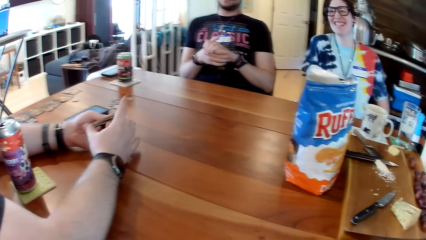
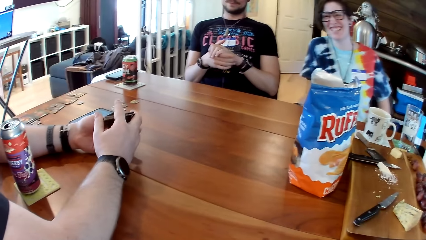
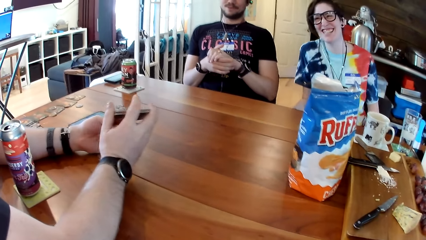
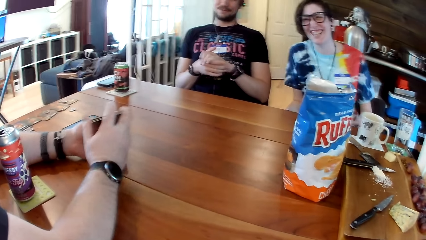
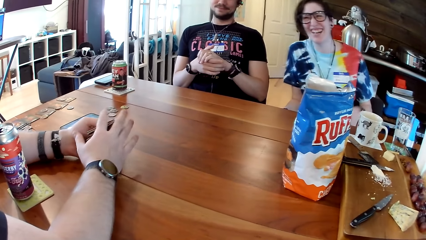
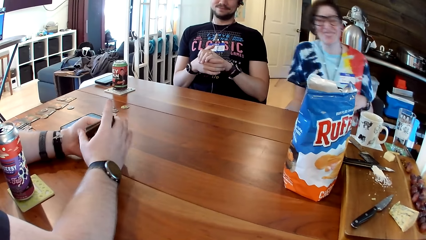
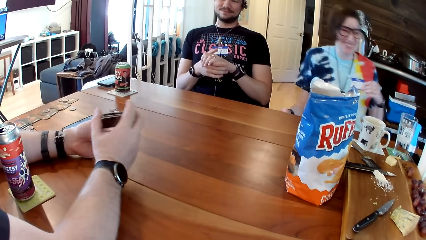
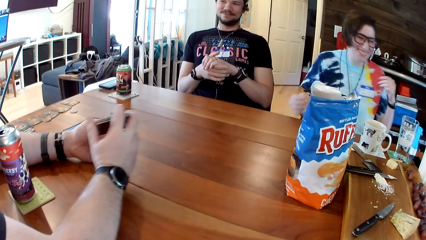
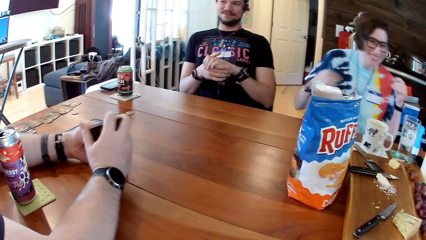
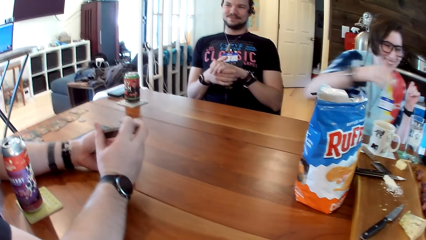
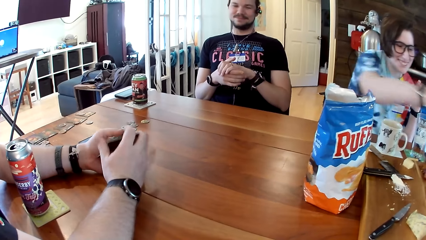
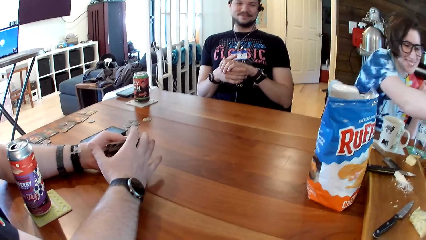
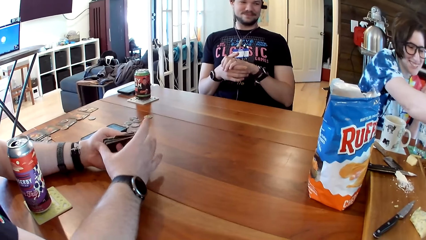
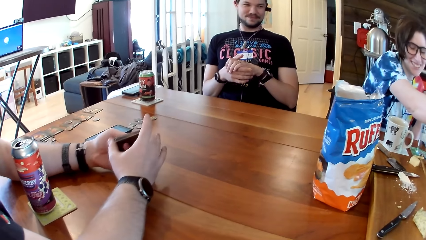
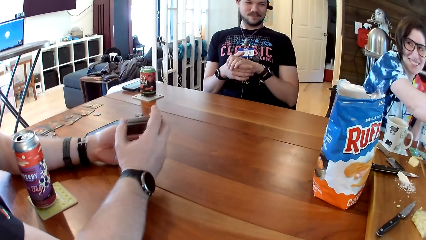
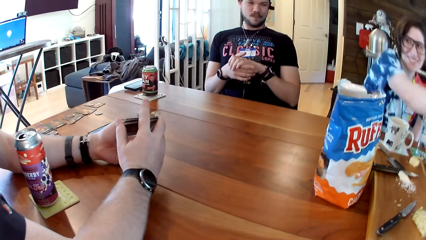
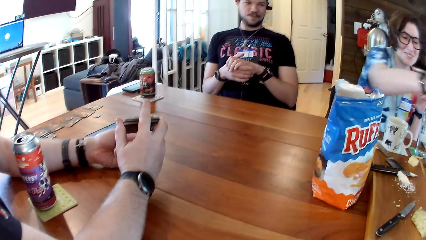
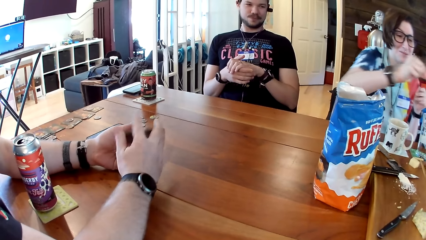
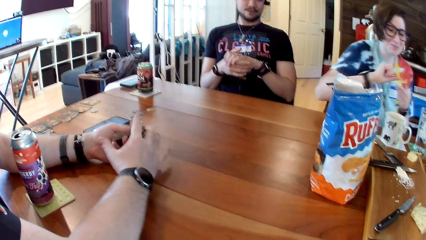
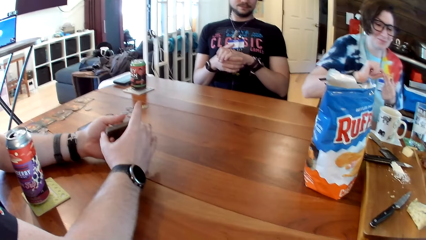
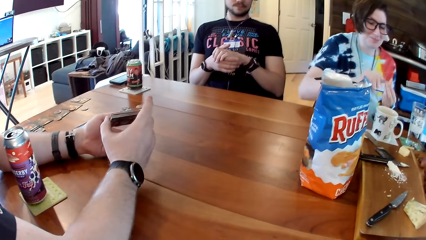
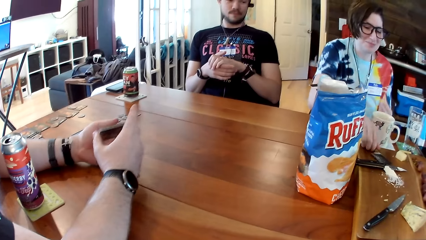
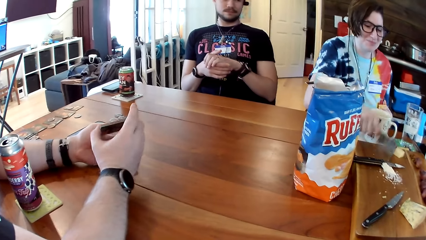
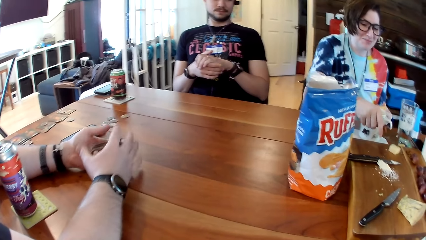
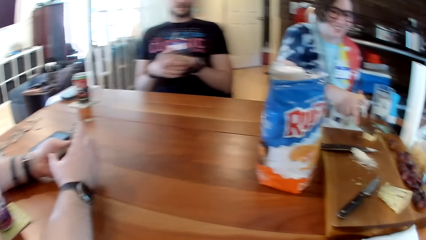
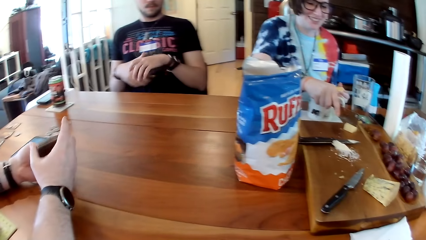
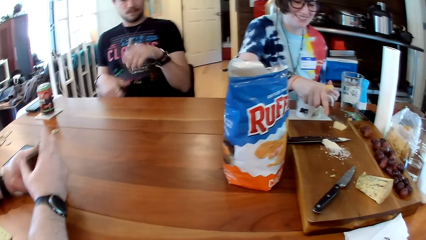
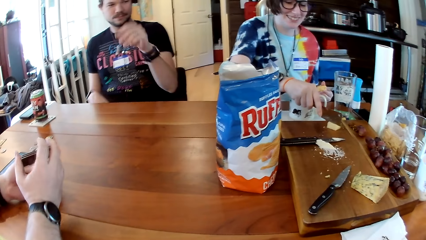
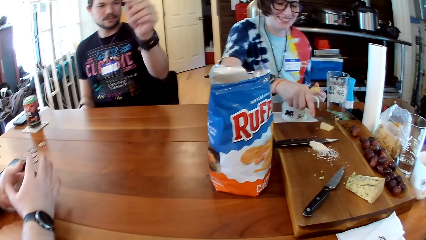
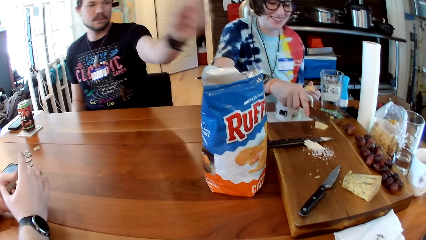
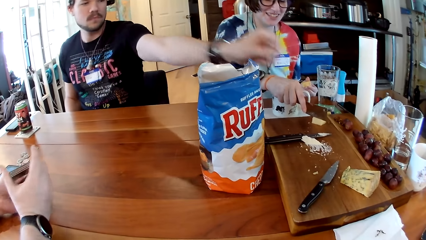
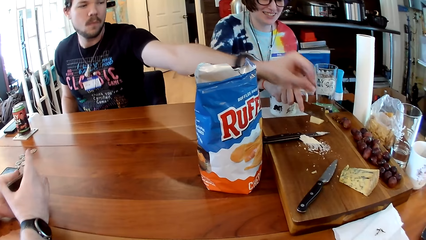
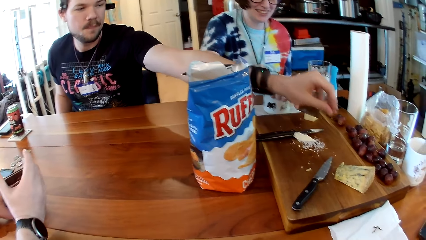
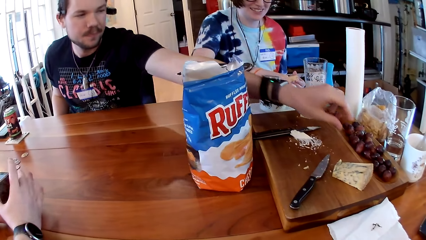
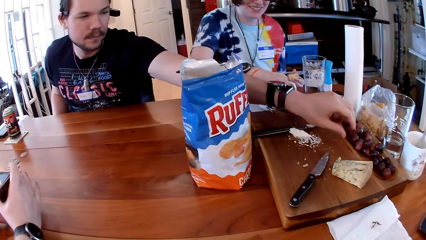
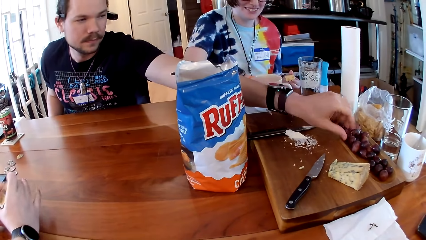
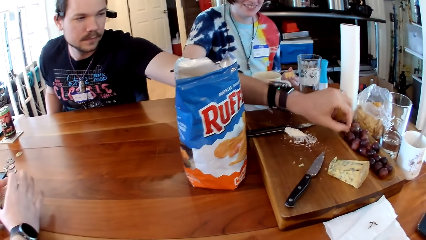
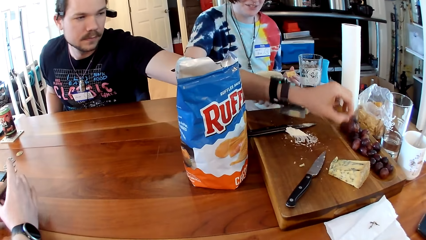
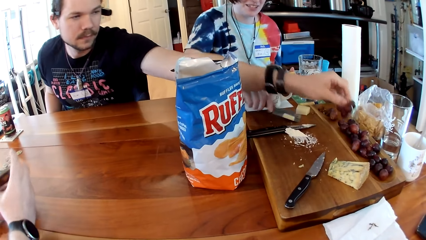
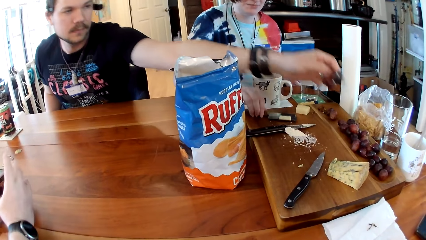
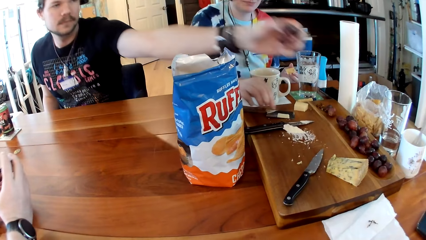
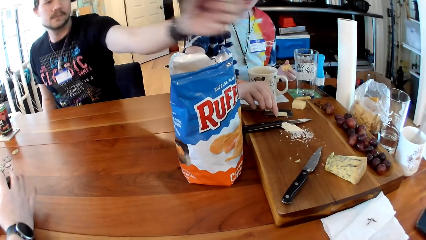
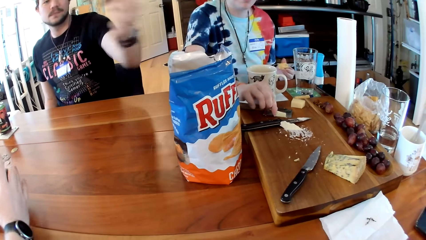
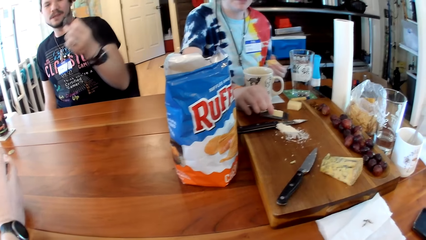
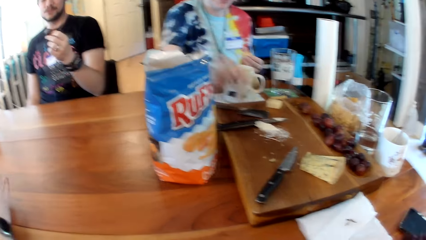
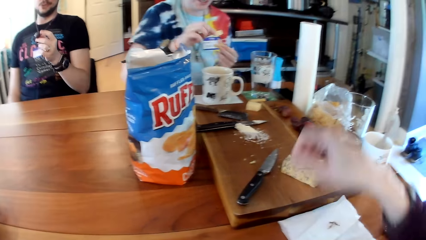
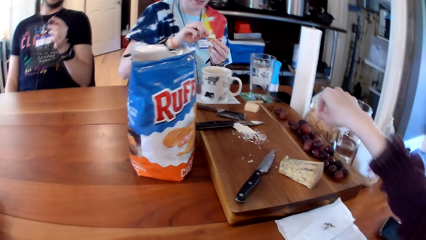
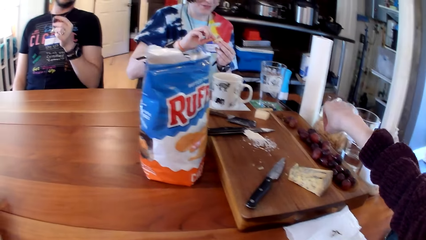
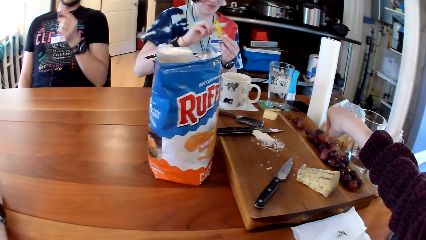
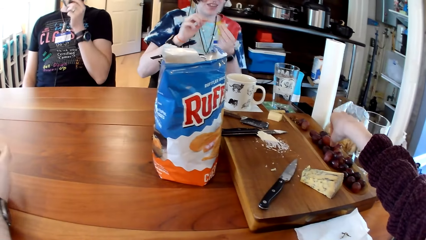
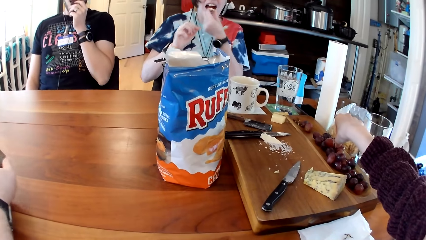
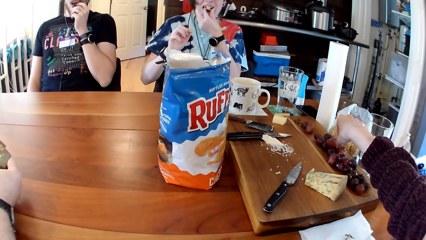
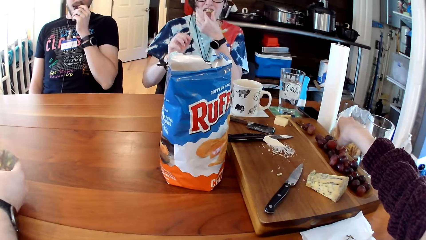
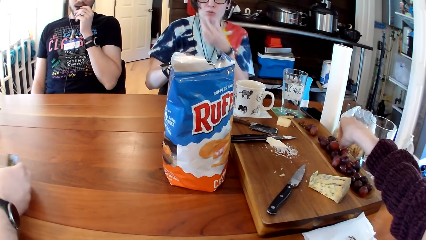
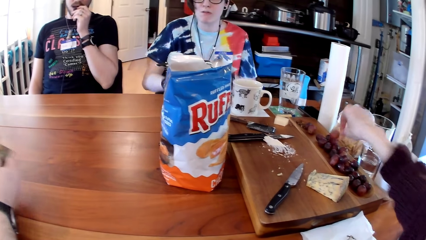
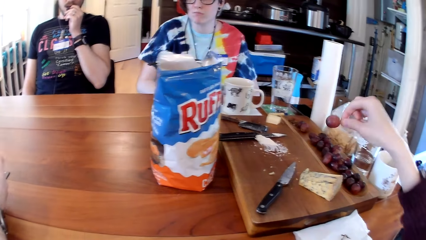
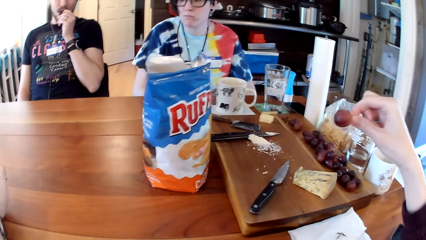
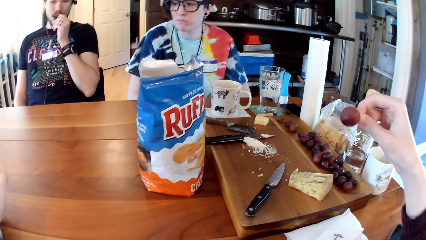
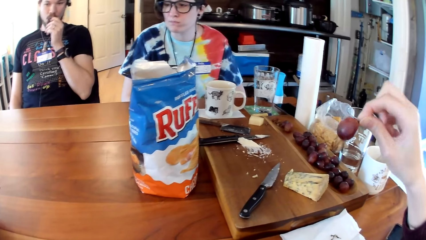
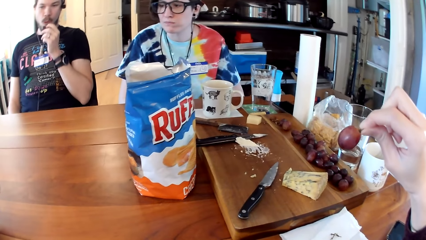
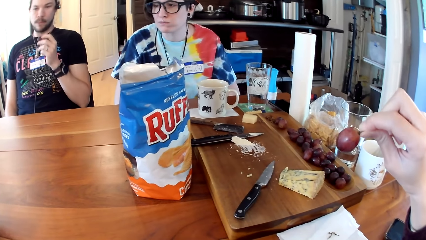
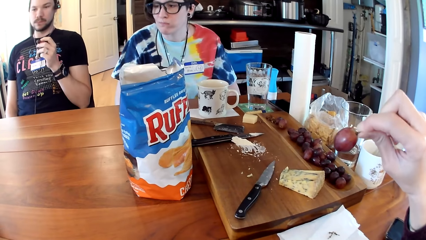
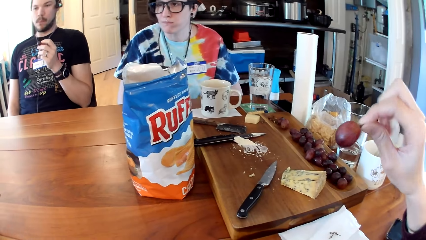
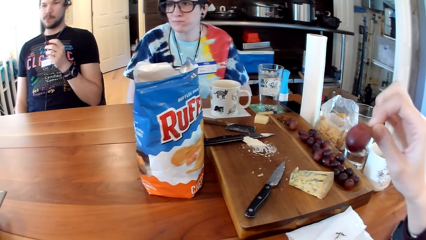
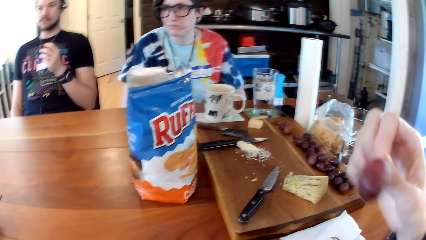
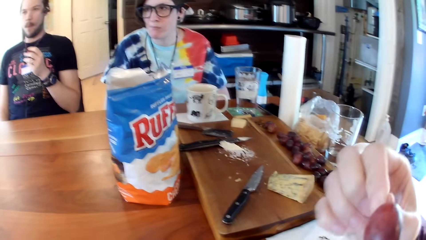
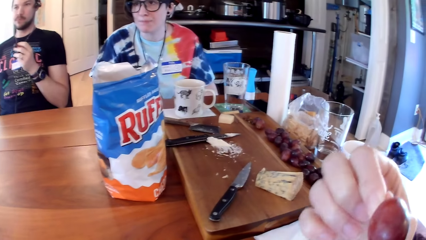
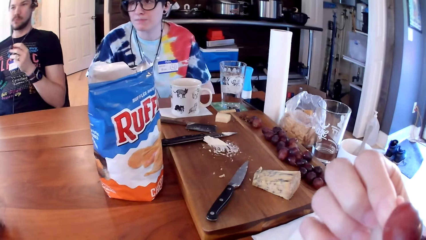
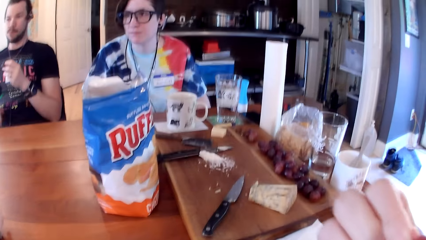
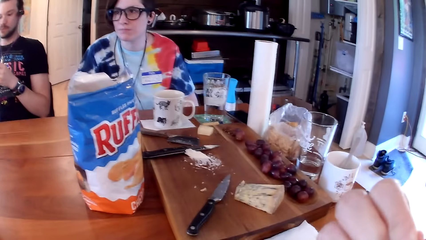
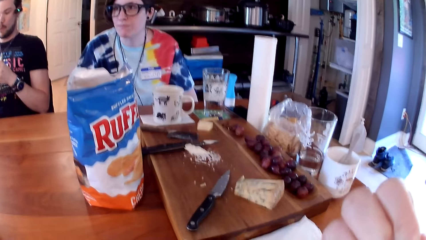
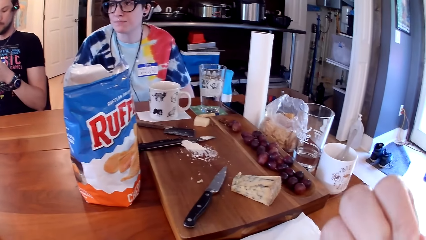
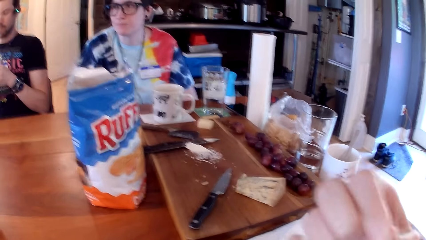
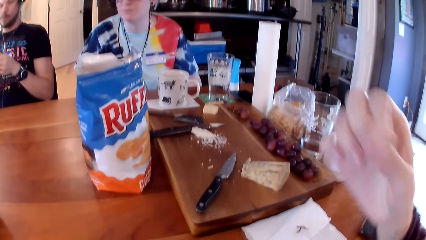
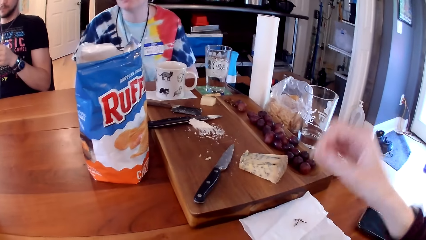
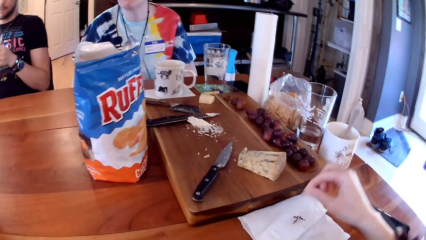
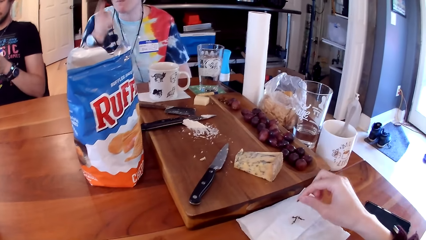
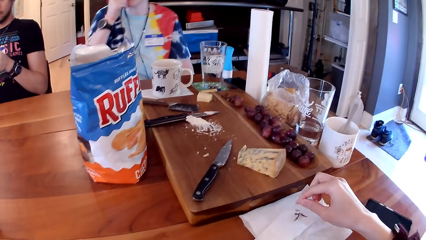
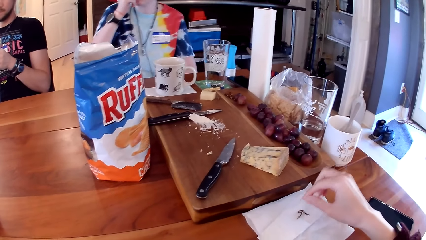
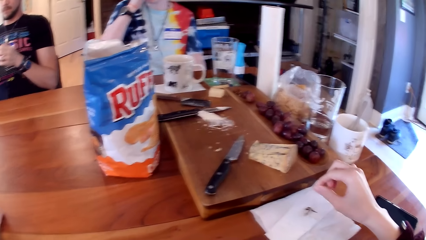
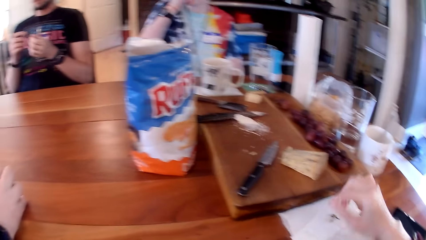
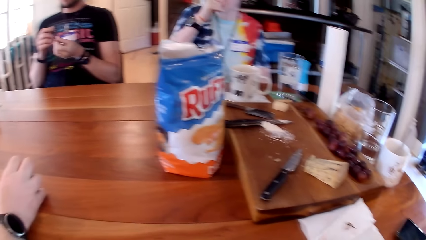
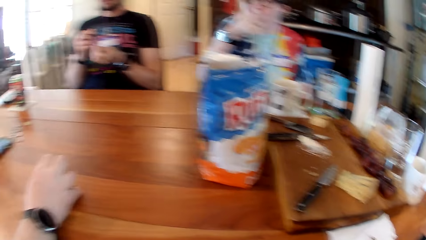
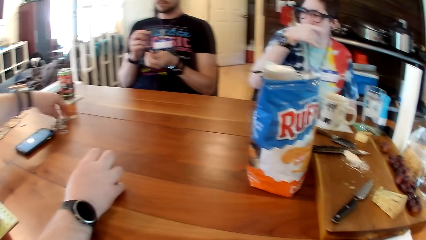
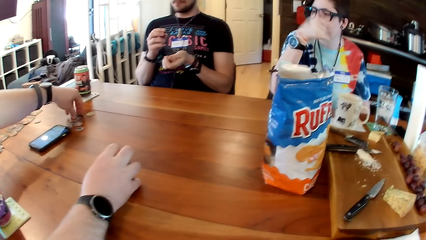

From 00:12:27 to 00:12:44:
The camera wearer looks around. A woman passes a cracker from her right hand to her left hand. A man talks to a girl. The woman picks a knife from the cutting board with her right hand, and cuts some butter from a block of butter on the cutting board with the knife in her right hand. Another man picks some grapes from the cutting board with his left hand. The woman drops the knife on the cutting board with her right hand, picks the butter from the knife on the cutting board with her right hand, and drops the butter in her right hand on the cracker in her left hand. The first man talks to the girl. The other man puts the grape in his mouth with his left hand. The woman puts the cracker in her mouth with her left hand. The camera wearer picks a grape from the table with her right hand. She bites the grape off its stalk in her right hand. She eats. The other man passes the grape from his left hand to his right hand. The camera wearer drops the stalk on the paper towel on the table with her right hand. The woman touches her face with her right hand.
